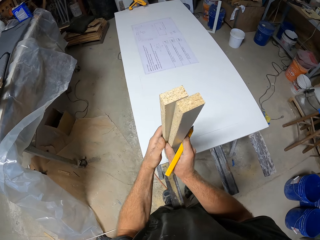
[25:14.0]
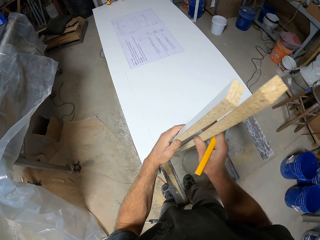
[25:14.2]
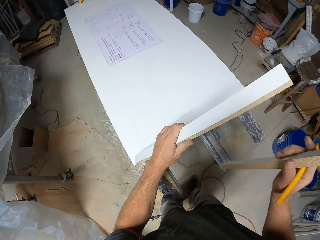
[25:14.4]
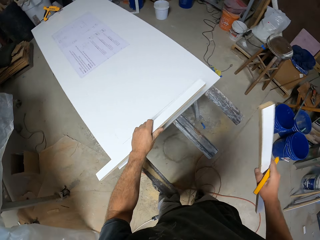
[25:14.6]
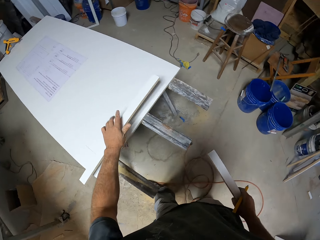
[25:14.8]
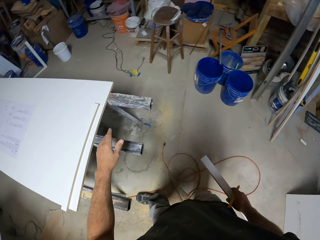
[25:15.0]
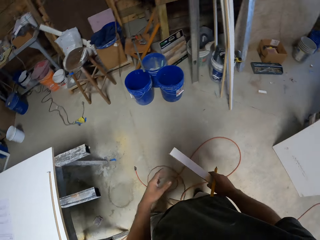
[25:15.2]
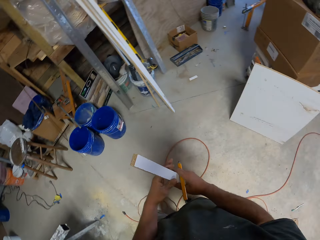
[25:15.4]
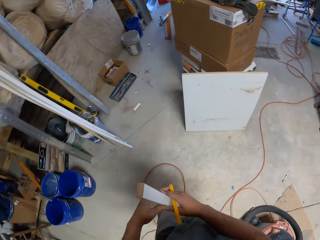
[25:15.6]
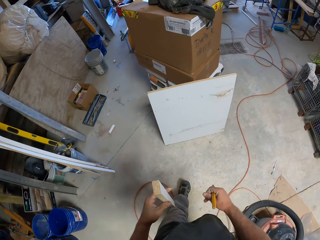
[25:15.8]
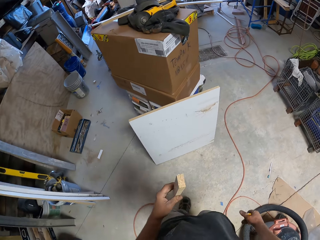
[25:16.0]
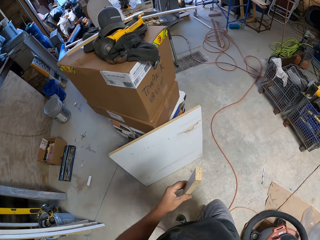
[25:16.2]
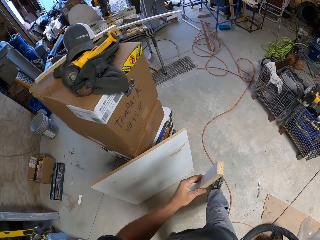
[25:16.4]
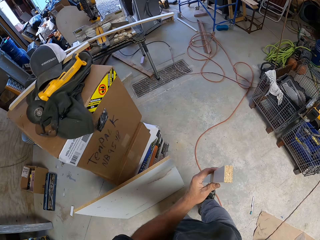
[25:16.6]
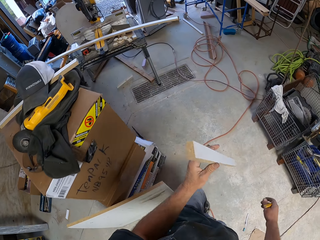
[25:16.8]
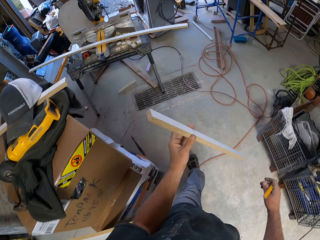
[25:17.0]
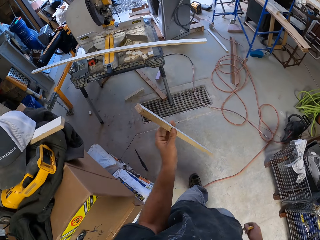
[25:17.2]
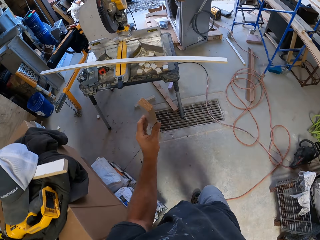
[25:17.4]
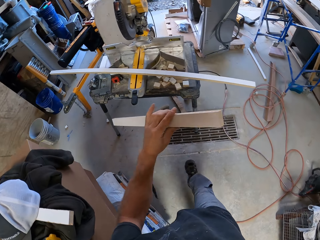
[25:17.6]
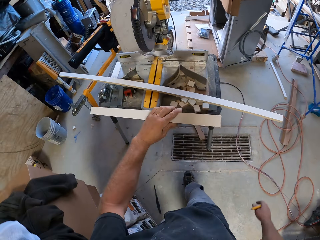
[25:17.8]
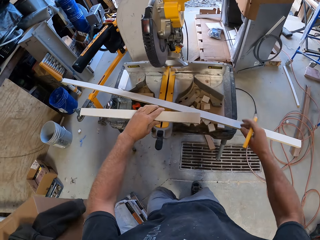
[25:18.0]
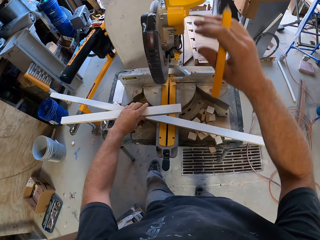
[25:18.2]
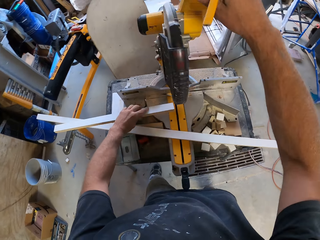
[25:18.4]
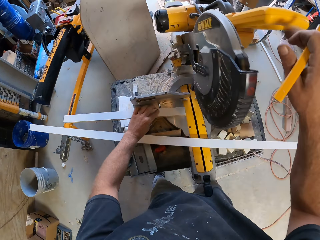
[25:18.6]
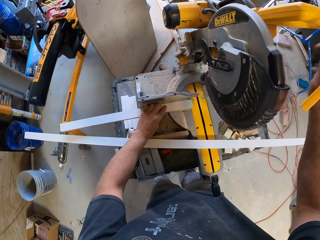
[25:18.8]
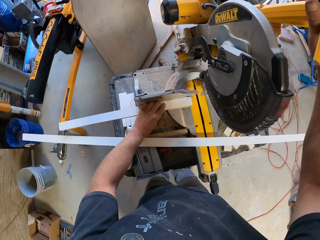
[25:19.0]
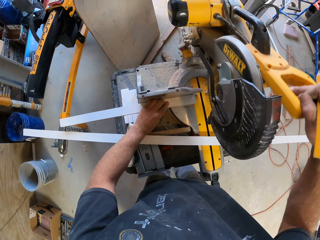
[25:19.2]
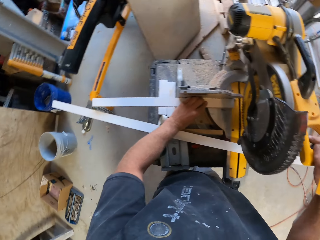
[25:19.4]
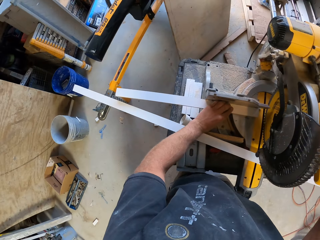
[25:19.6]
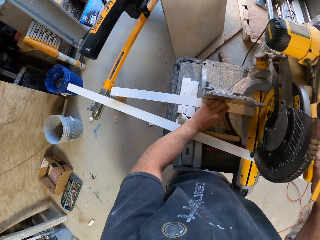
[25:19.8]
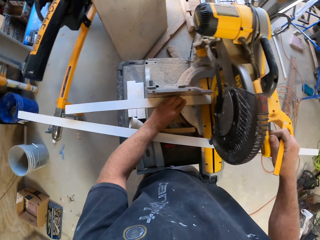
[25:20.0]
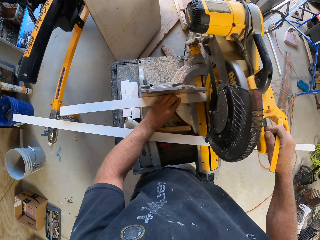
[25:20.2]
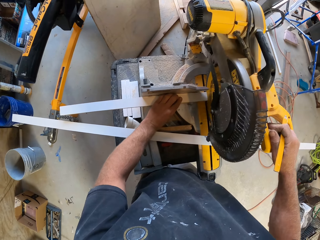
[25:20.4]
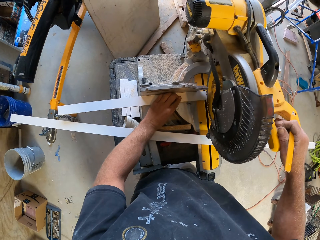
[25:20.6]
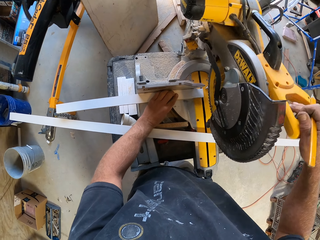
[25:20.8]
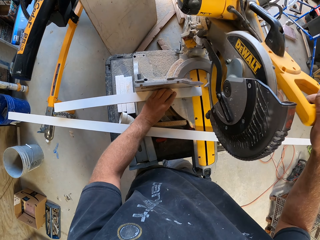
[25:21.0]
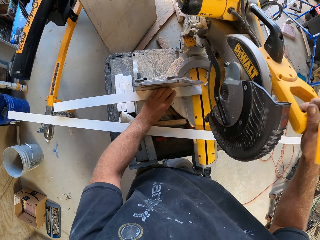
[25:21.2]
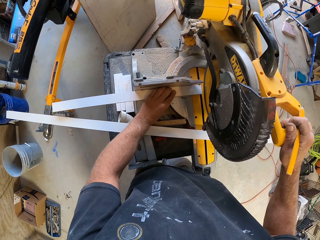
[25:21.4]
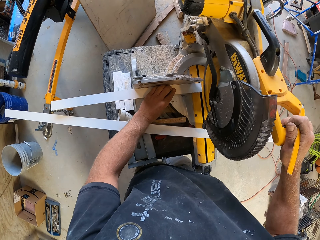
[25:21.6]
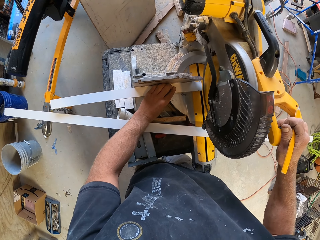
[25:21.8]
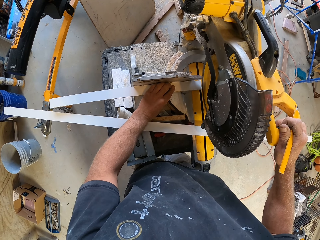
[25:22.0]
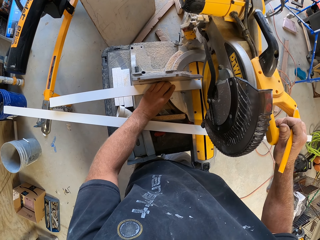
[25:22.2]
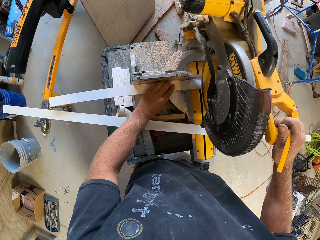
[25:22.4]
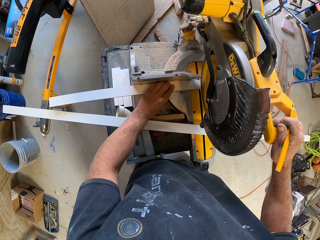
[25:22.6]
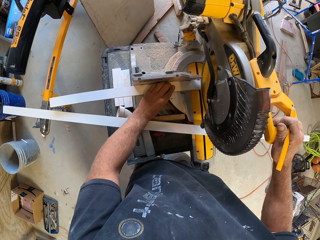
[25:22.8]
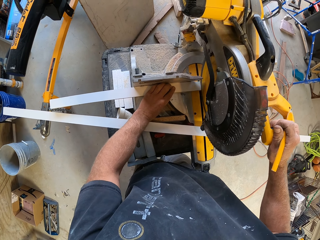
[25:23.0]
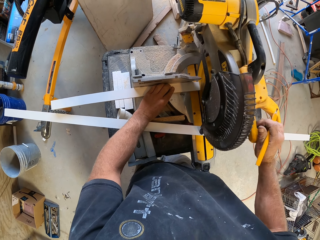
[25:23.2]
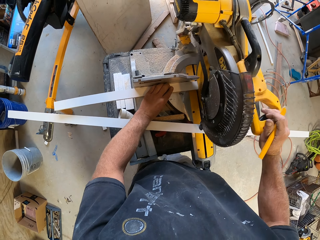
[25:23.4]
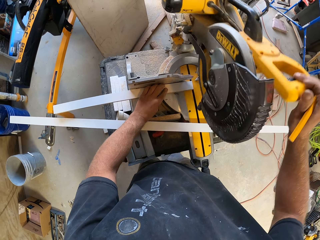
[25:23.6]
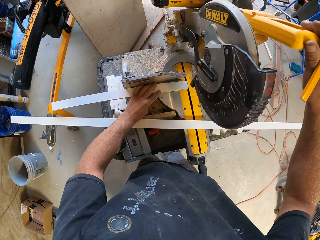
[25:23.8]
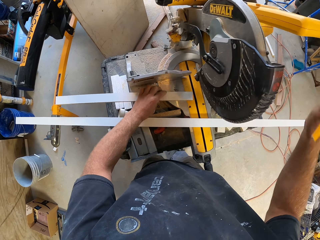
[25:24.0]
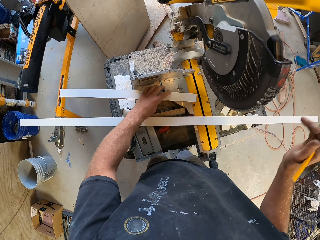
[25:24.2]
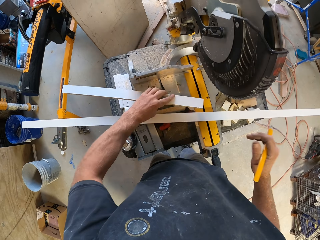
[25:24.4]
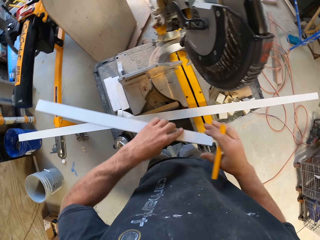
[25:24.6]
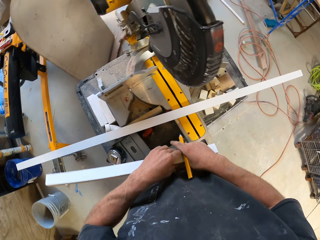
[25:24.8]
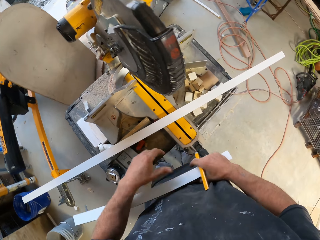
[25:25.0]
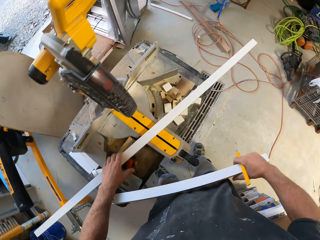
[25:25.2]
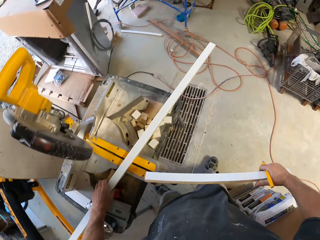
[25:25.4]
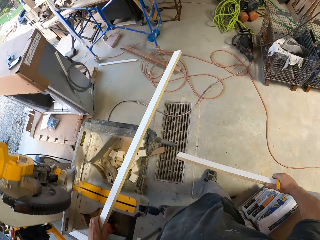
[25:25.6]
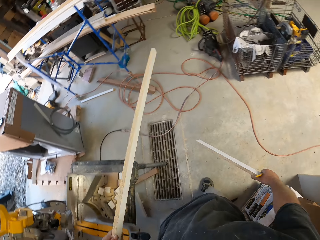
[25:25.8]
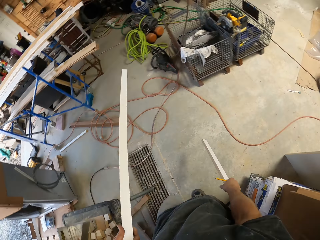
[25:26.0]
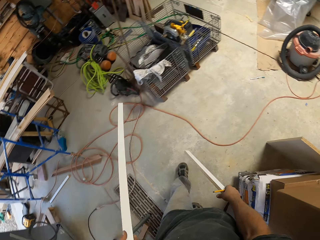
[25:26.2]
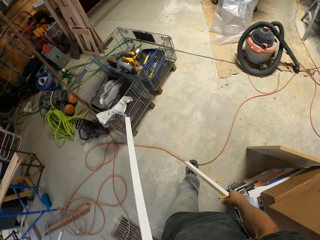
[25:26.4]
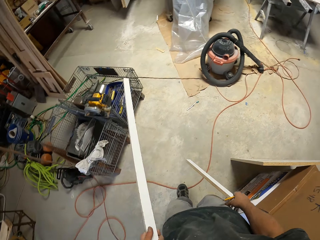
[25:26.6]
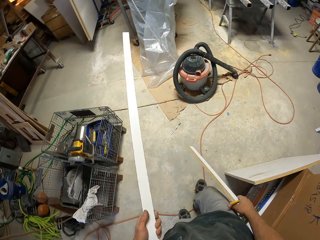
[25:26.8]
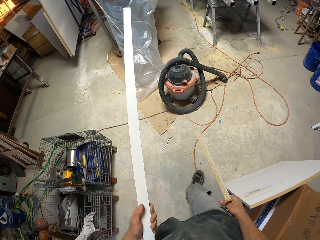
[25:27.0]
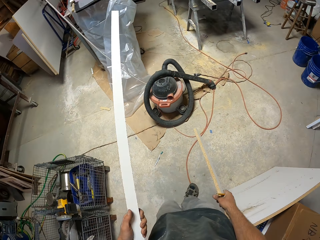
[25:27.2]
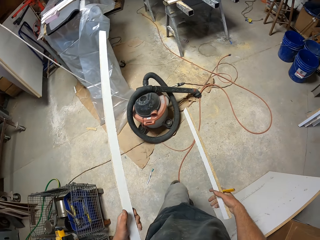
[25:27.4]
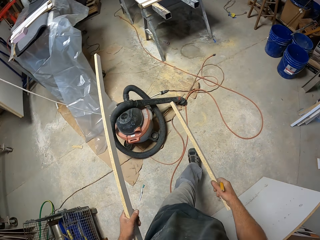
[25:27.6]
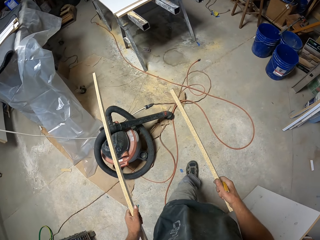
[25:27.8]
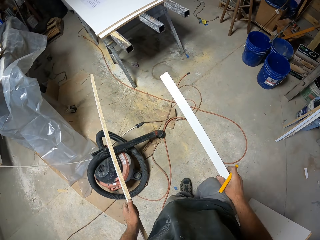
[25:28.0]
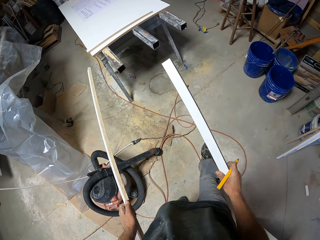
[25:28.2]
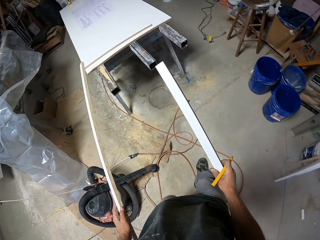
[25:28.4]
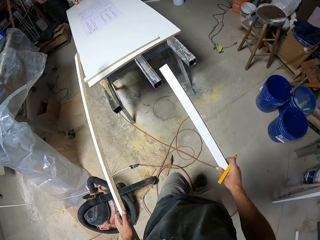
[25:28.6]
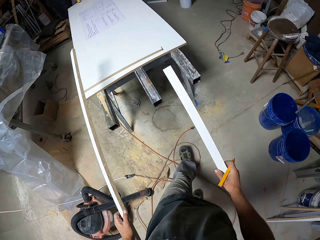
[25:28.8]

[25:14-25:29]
The camera wearer separates the pieces of wood. They pick up the pieces of wood. They put the piece of wood on the work bench. They walk across the workshop. They put the piece of wood on the wood cutter machine. They operate the dewalt wood cutter. They cut the piece of wood with the wood cutter machine. They exchange the hand holding the piece of wood. They pick a piece of wood. They walk across the workshop.

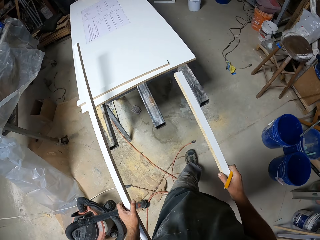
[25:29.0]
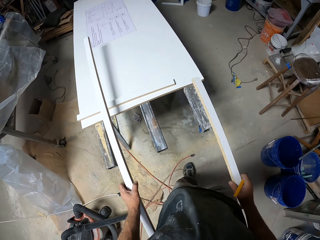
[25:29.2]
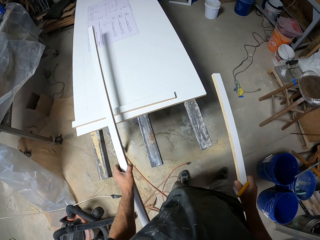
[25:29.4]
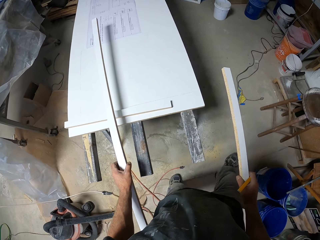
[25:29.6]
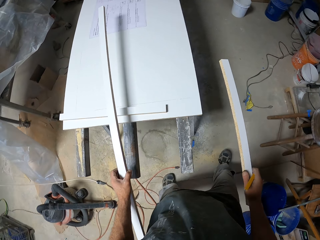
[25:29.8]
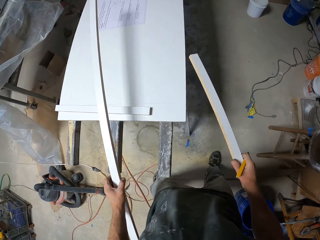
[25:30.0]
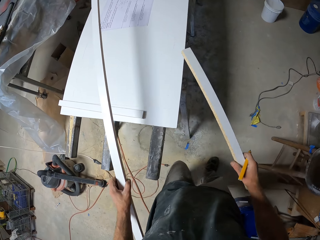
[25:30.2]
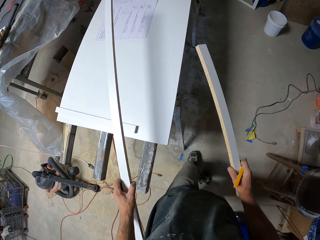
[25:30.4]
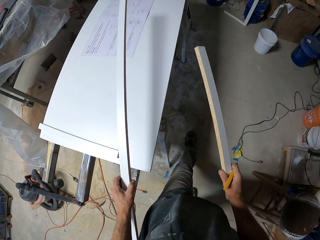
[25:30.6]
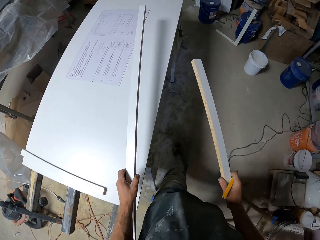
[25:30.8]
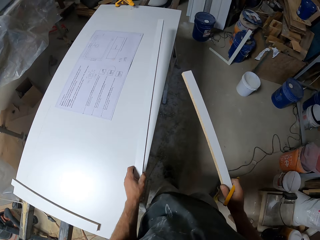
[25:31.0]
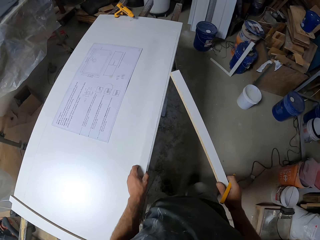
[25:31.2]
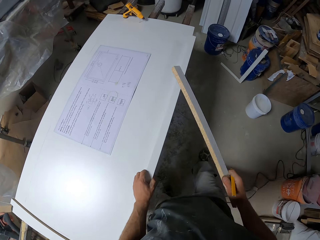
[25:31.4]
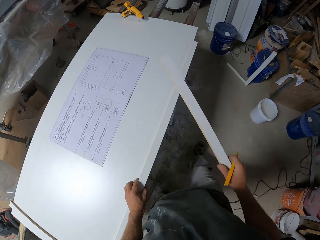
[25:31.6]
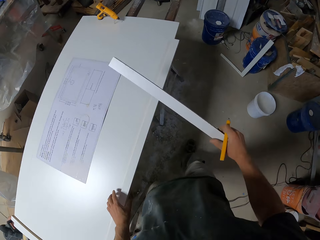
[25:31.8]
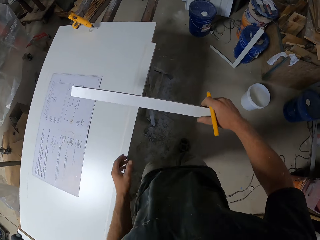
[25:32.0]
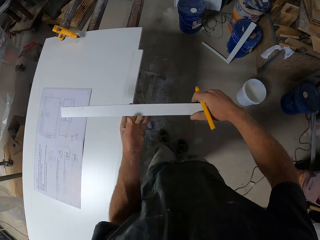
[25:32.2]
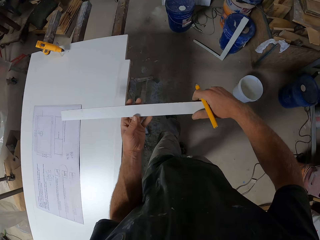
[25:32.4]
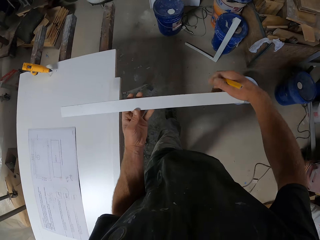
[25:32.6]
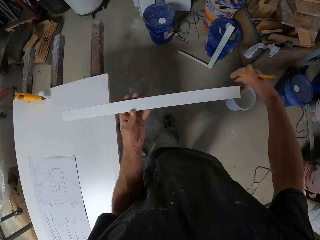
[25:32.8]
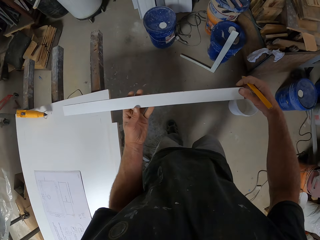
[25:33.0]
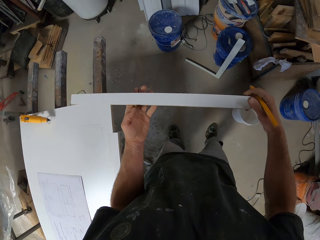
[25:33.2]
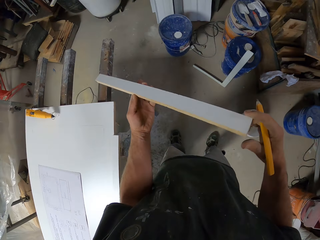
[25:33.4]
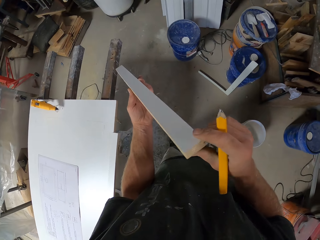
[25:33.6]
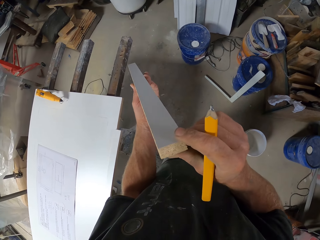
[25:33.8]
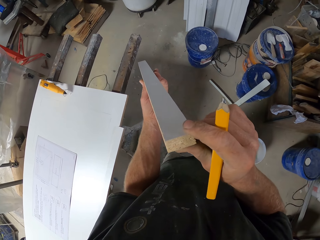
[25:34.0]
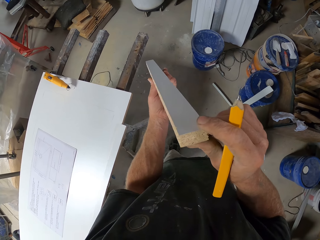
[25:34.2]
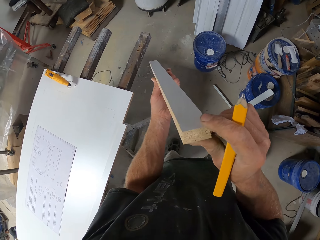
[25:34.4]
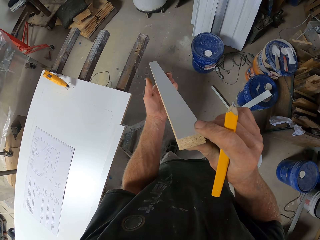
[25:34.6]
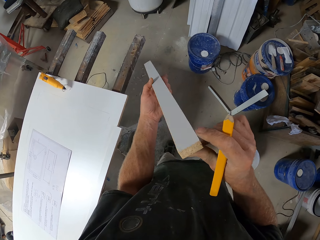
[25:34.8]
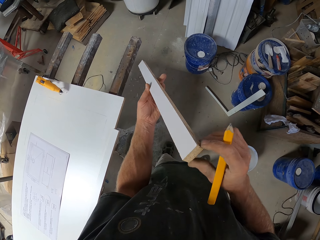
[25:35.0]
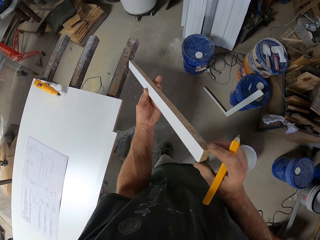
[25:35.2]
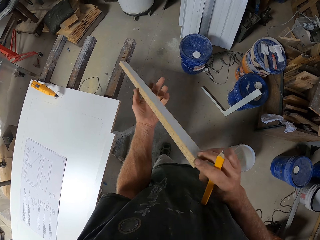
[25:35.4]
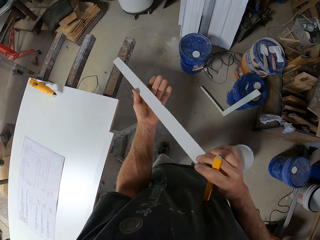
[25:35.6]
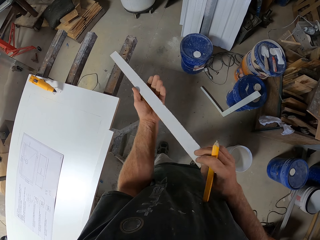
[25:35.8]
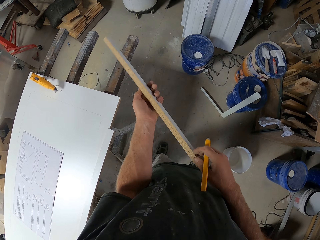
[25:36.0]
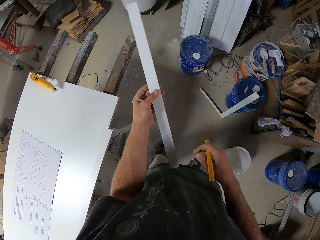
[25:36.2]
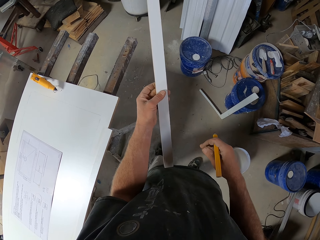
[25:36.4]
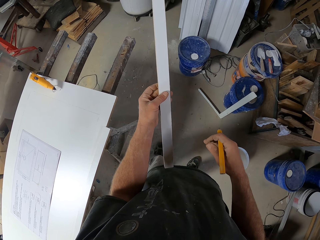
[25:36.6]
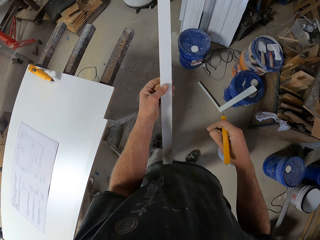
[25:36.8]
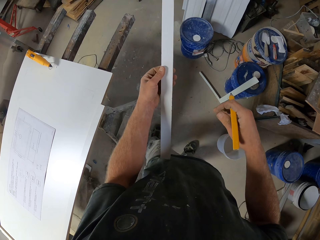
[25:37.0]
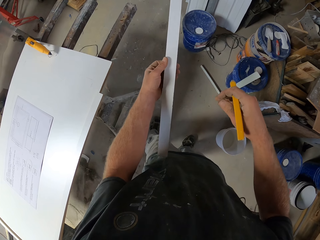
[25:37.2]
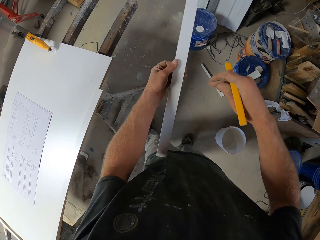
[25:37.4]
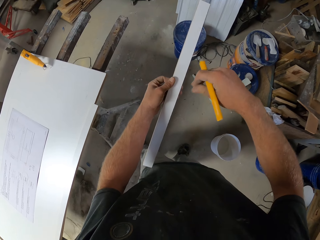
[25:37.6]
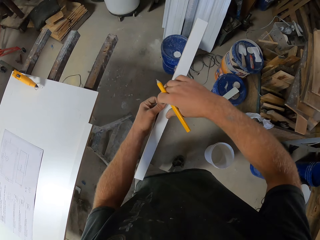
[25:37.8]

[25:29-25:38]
The camera wearer drops a piece of wood. They observe the piece of wood.
